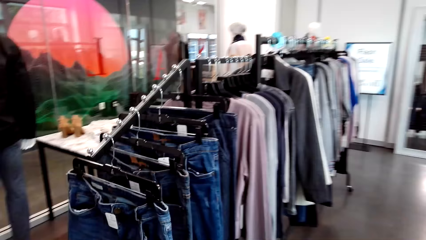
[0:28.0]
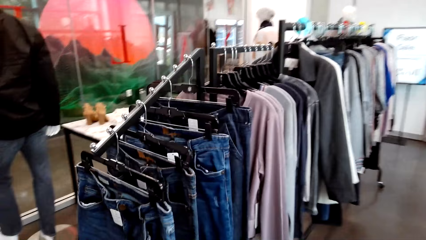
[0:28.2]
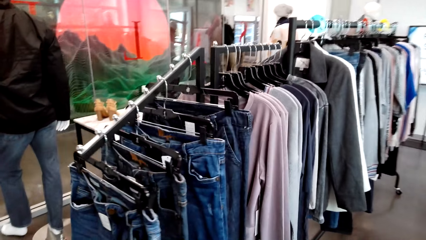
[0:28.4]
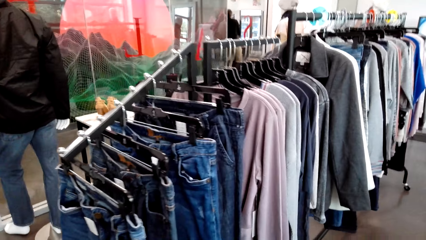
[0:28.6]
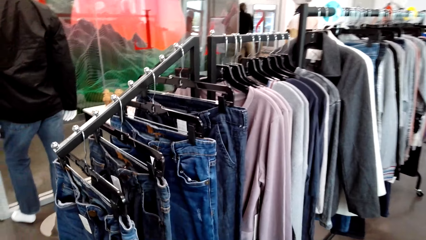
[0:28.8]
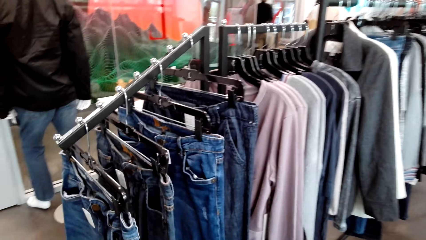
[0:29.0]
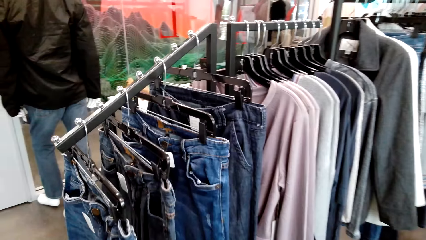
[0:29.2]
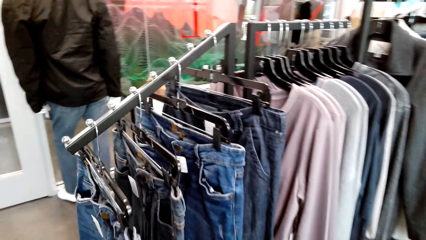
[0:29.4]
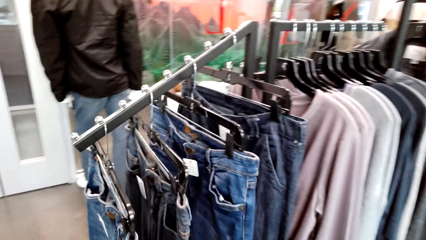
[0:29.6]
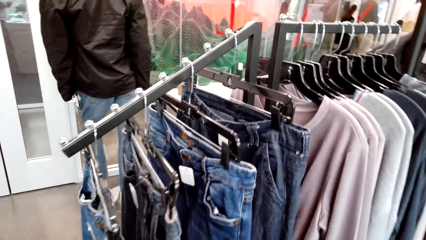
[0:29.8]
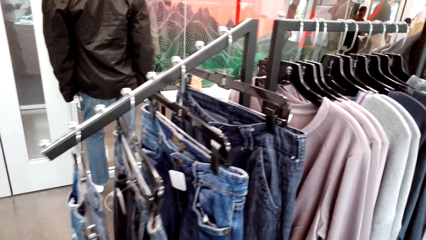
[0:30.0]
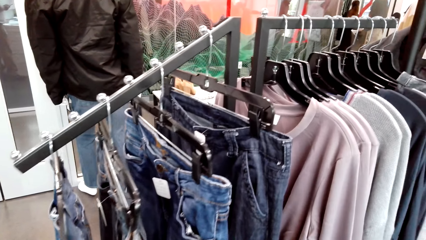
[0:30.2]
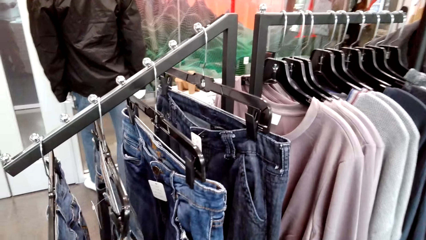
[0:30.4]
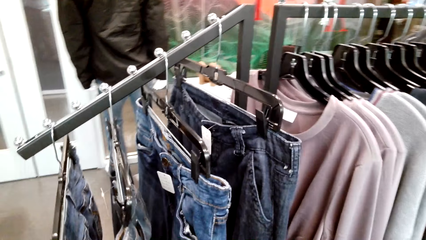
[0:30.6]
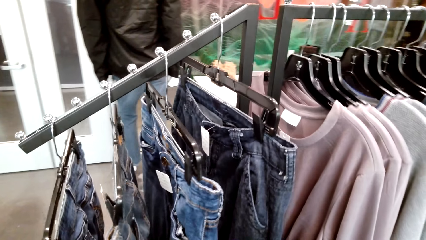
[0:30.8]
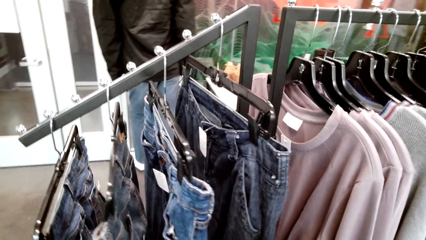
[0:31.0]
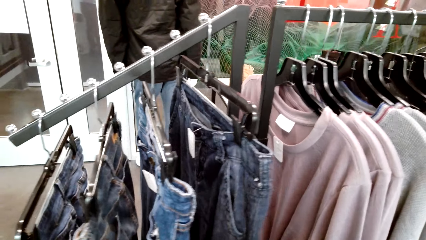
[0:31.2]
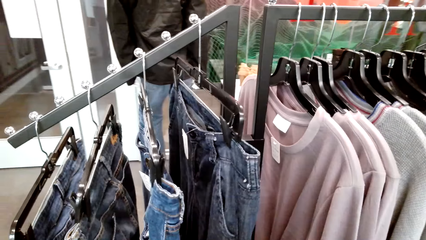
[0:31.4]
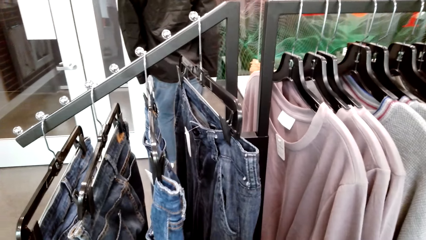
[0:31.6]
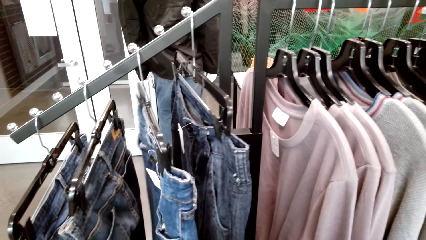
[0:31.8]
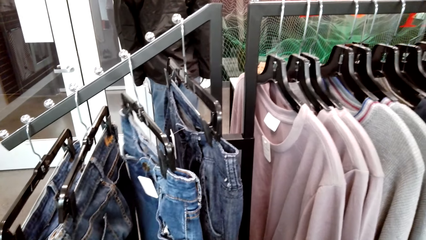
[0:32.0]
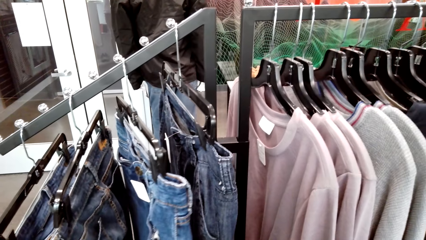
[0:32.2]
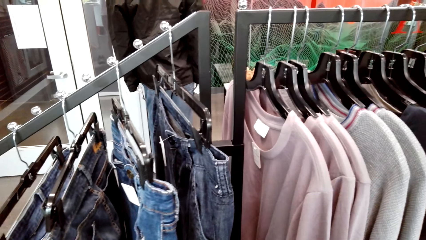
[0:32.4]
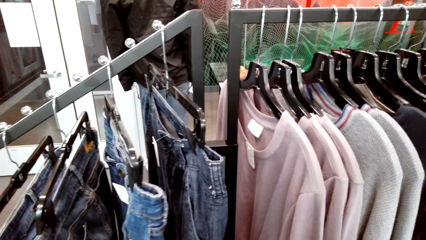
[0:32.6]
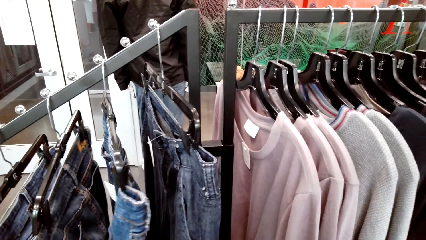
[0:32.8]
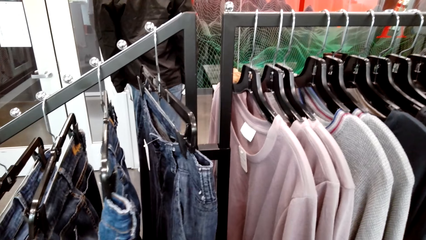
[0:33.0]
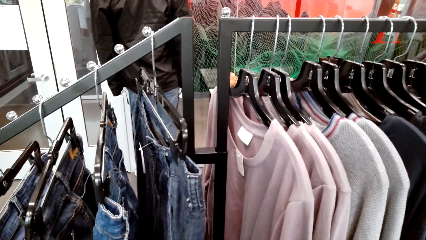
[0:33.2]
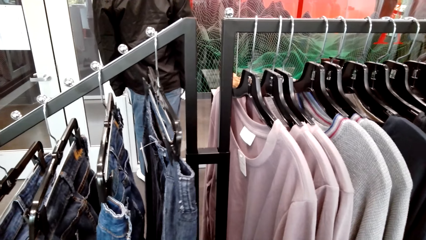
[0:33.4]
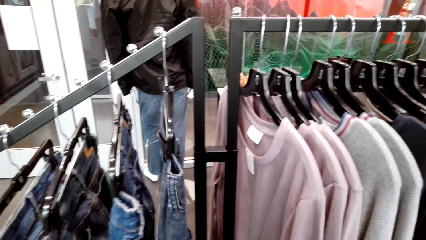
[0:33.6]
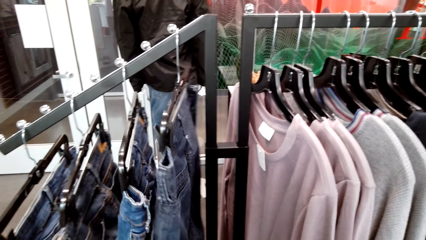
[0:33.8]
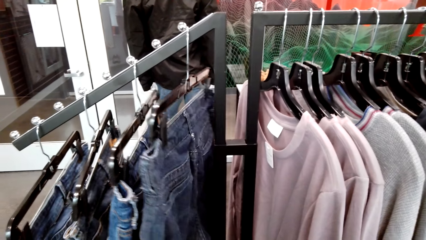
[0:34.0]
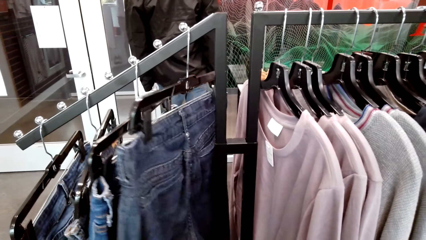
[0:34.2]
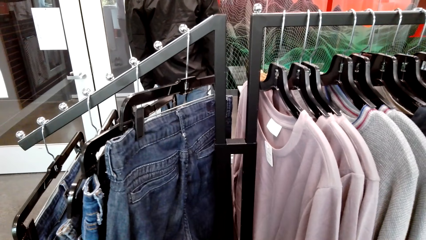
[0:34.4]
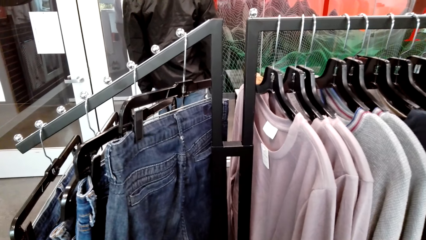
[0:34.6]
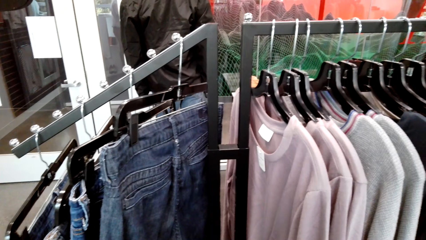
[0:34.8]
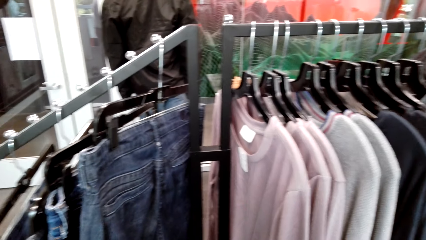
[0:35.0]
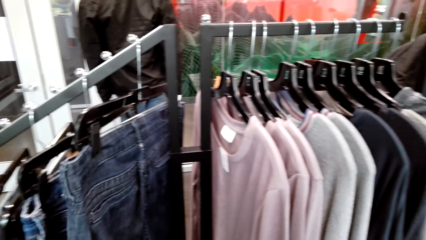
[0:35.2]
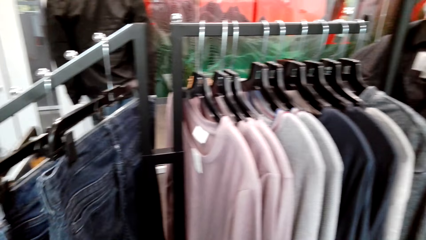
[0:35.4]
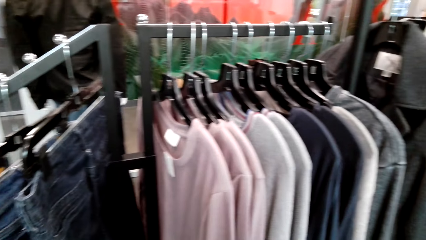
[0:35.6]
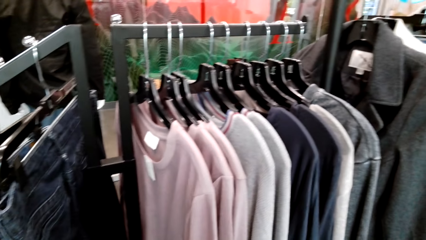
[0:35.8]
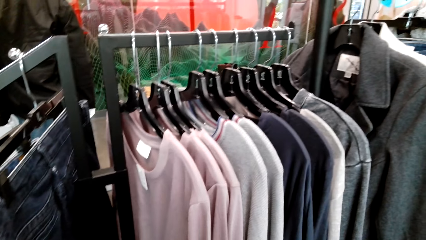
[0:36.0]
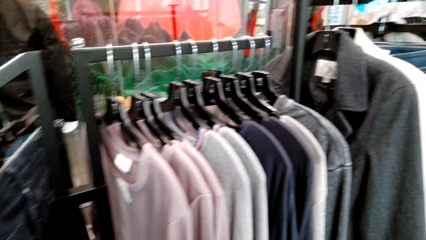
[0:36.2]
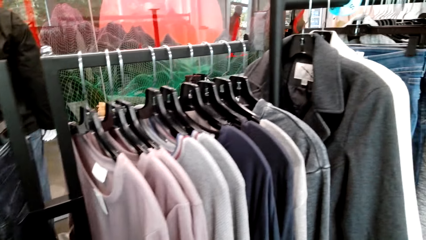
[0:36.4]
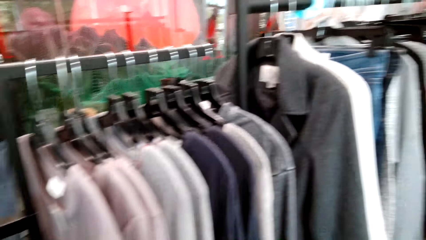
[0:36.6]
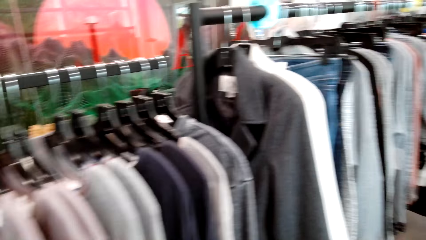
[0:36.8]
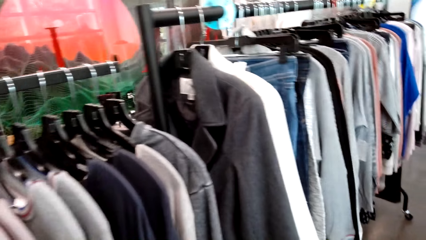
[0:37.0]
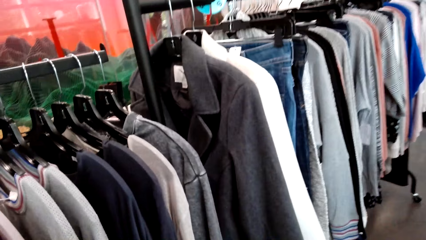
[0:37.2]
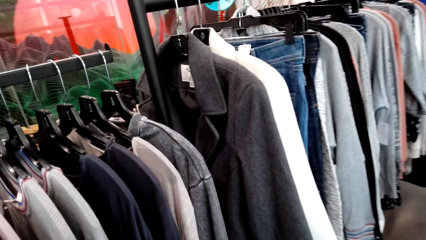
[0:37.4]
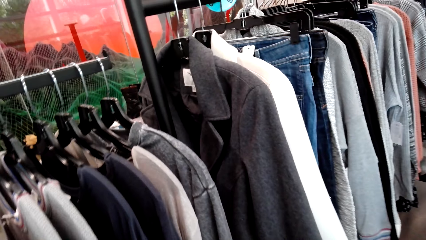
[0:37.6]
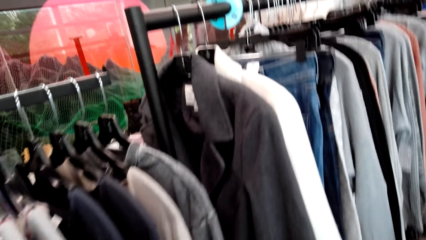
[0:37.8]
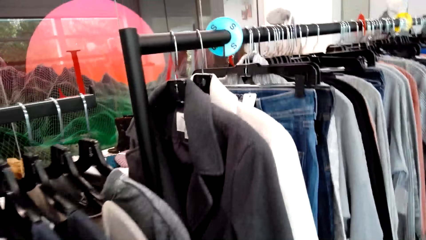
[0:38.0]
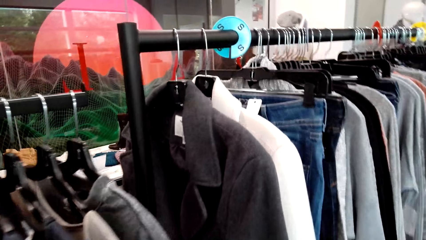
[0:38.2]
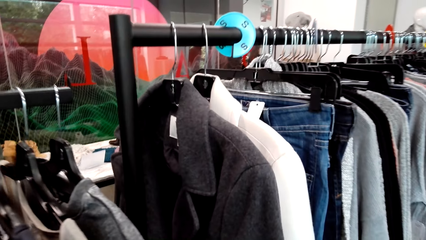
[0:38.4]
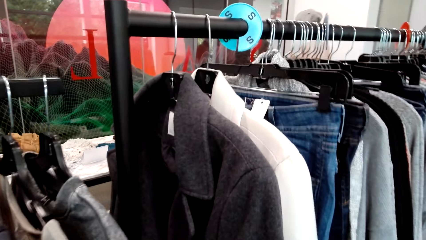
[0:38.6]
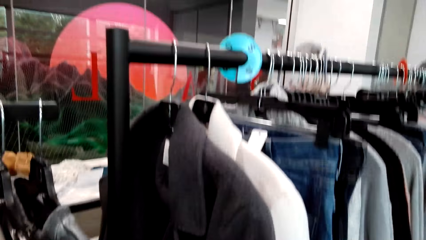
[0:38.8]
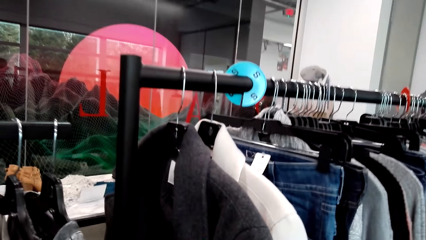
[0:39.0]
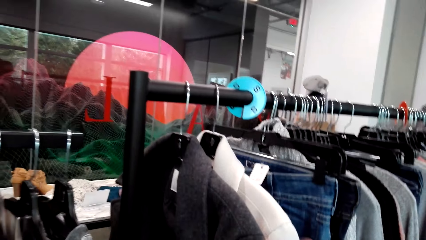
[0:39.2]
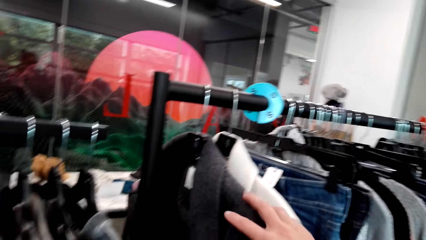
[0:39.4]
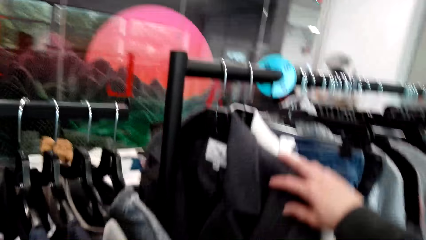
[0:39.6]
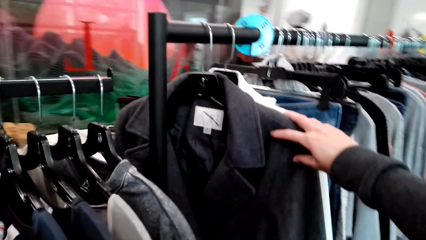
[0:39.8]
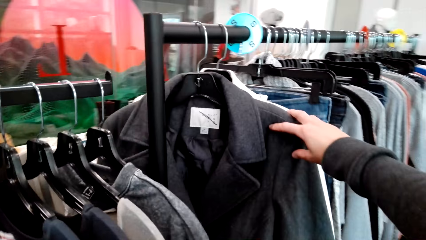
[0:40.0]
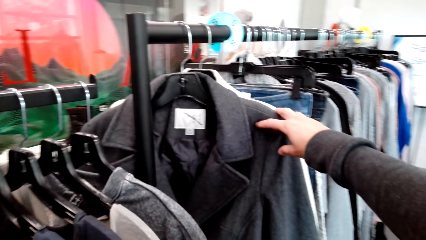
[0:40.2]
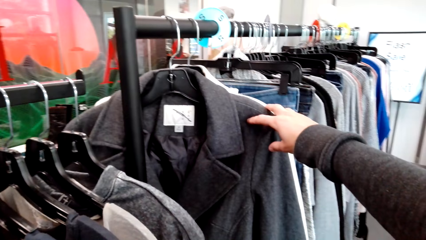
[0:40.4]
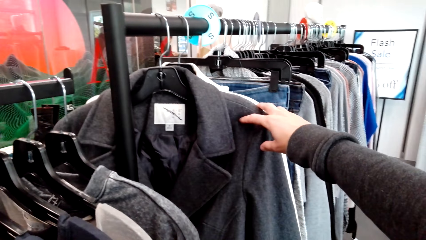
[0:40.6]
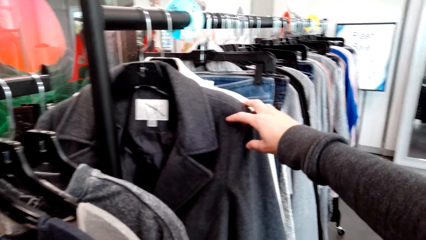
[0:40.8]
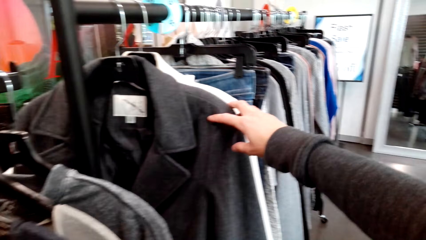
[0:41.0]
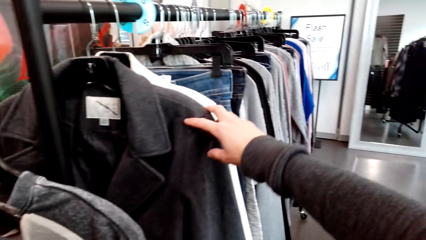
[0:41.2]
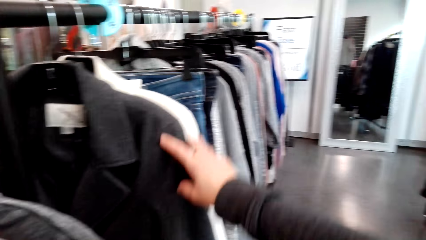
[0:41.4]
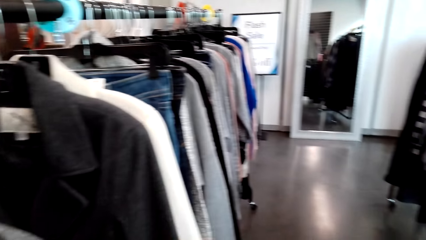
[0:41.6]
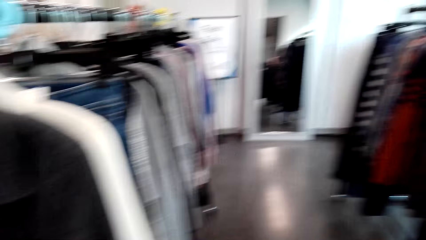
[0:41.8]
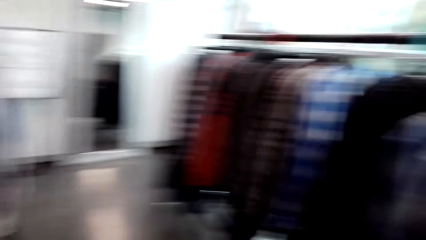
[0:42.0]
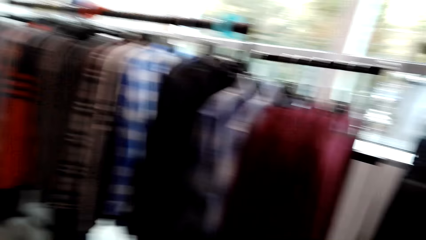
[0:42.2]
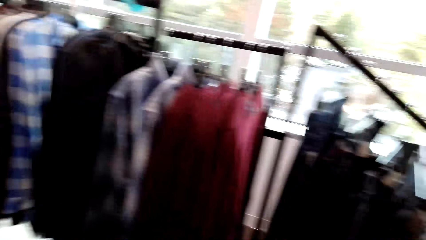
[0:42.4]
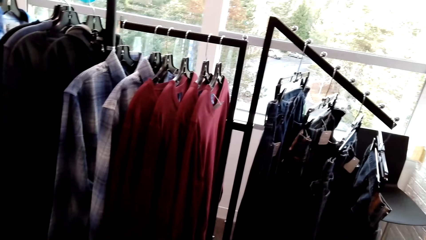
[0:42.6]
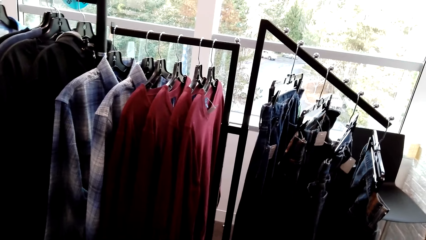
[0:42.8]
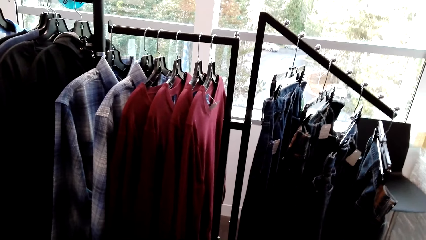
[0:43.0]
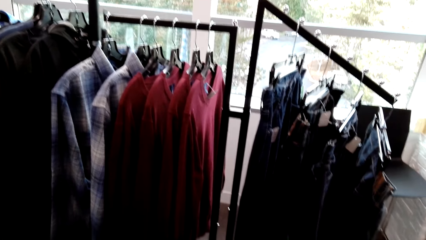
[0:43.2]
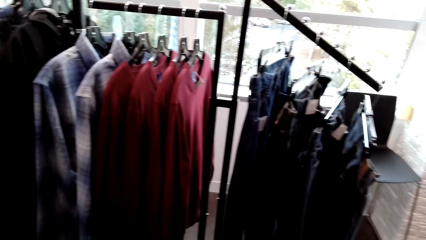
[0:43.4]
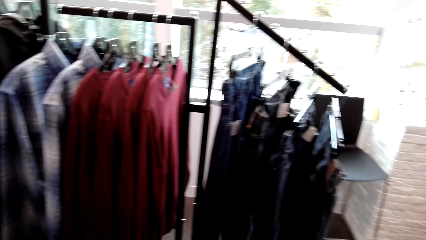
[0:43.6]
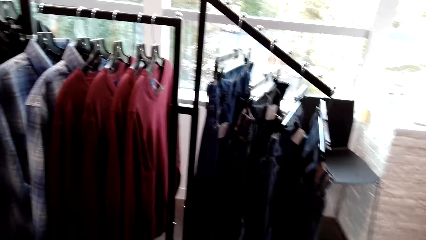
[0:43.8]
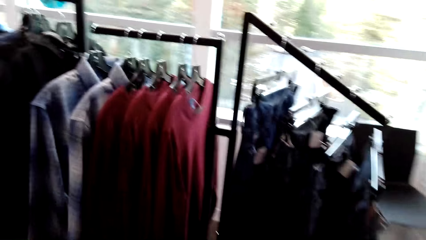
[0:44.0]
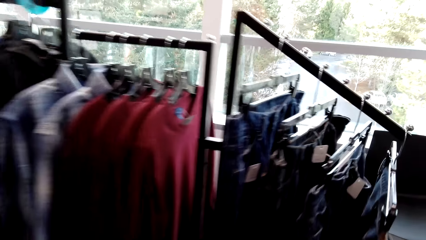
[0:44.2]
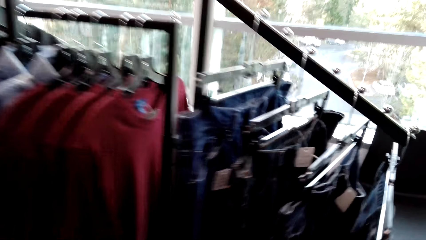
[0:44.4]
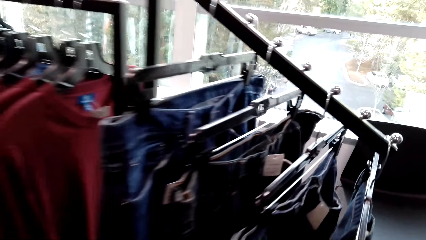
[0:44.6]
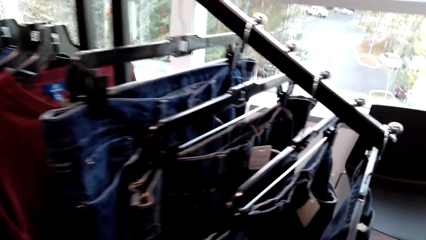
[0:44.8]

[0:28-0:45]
The camera wearer walks around. They check out the trousers. They pick the trouser jeans. They talk with someone. They look at and check out the trench coat. They pick the trench coat.
